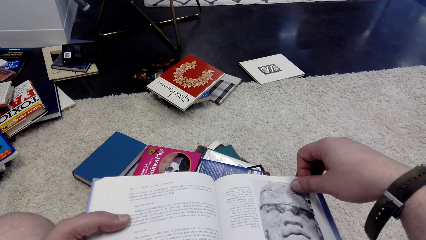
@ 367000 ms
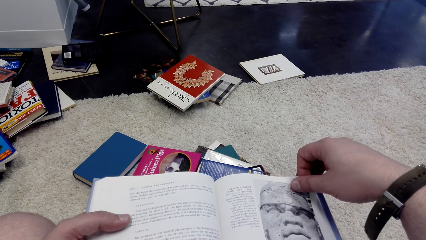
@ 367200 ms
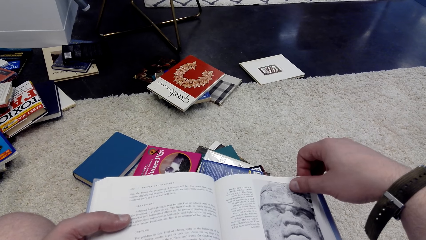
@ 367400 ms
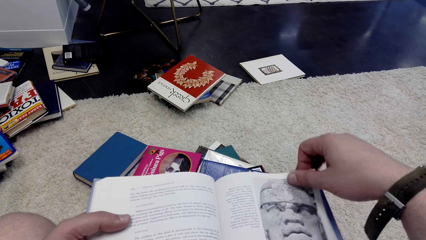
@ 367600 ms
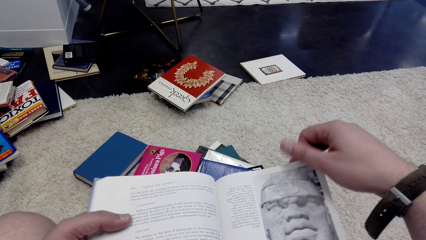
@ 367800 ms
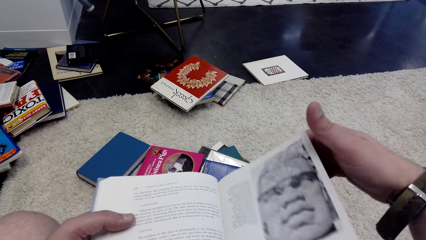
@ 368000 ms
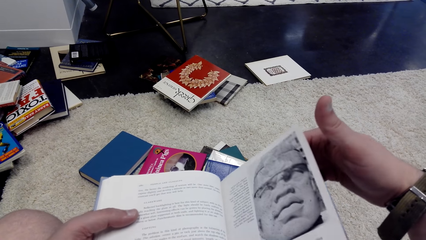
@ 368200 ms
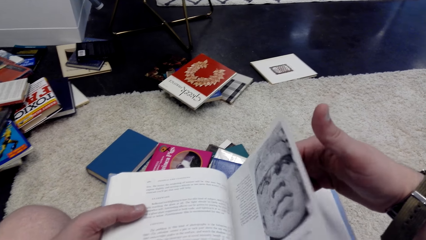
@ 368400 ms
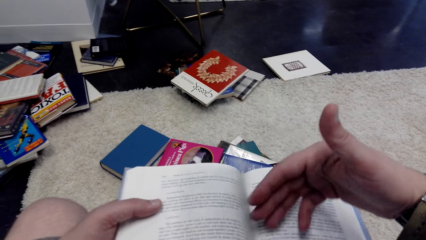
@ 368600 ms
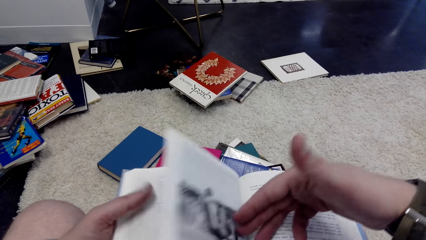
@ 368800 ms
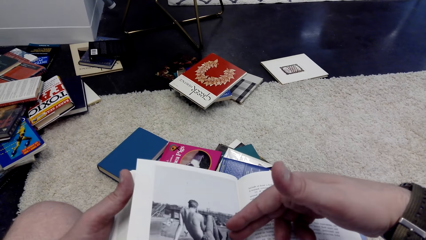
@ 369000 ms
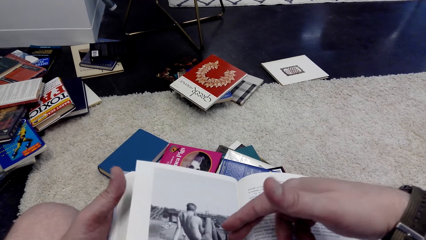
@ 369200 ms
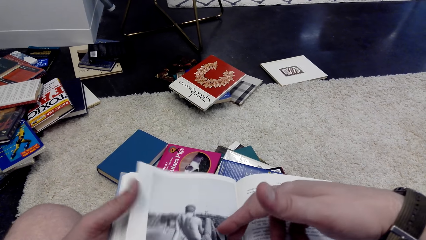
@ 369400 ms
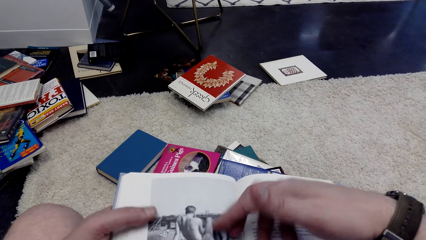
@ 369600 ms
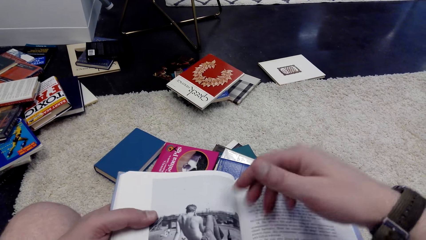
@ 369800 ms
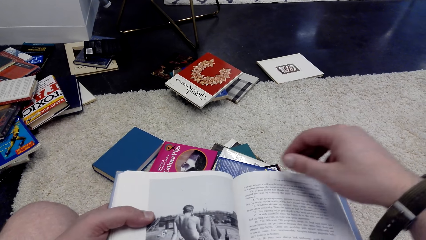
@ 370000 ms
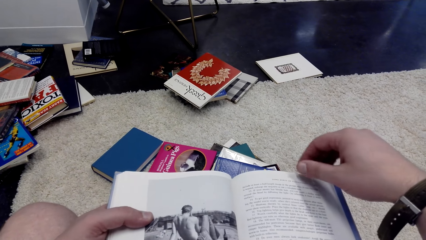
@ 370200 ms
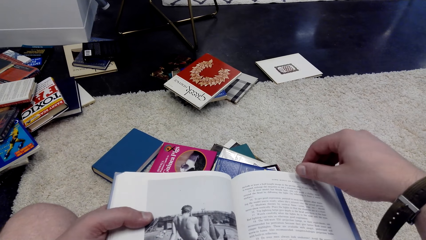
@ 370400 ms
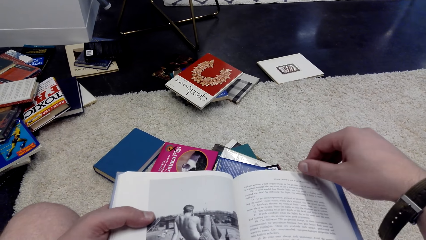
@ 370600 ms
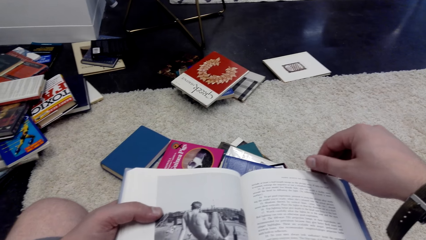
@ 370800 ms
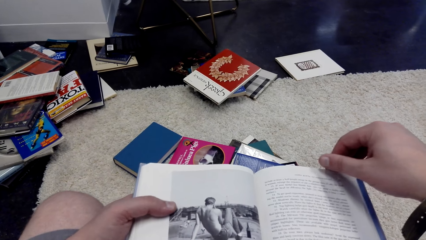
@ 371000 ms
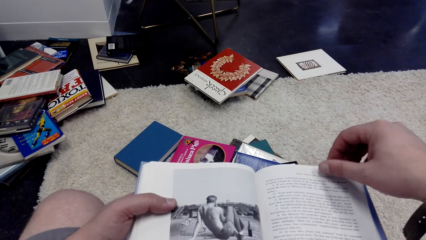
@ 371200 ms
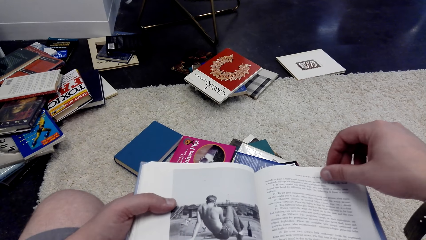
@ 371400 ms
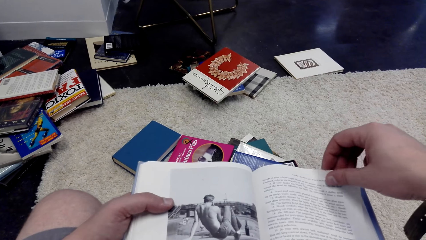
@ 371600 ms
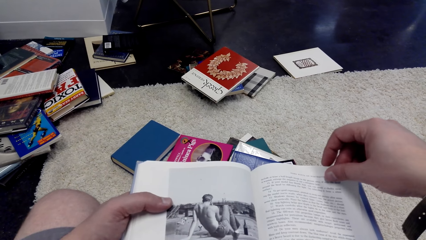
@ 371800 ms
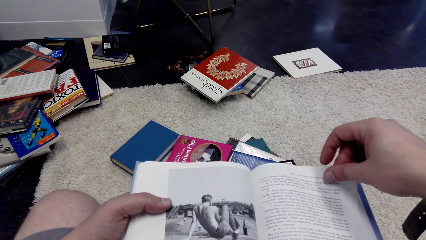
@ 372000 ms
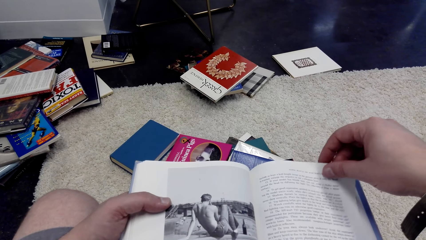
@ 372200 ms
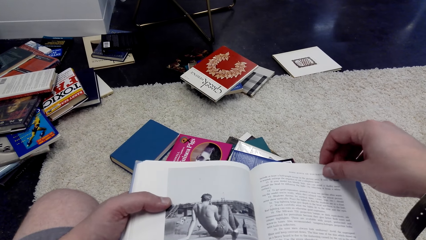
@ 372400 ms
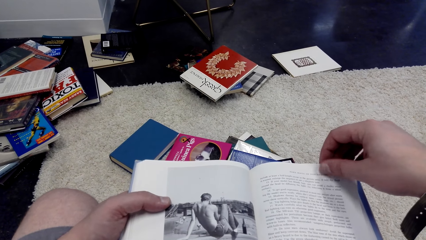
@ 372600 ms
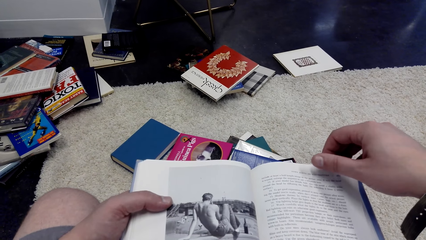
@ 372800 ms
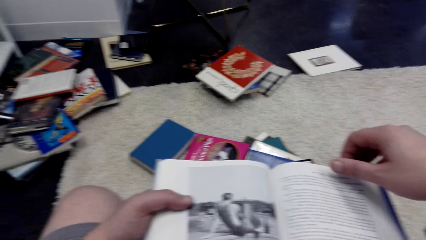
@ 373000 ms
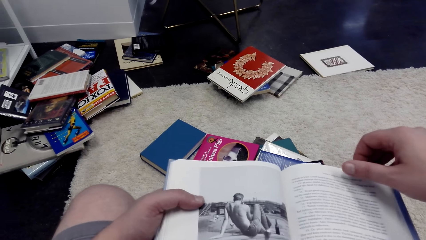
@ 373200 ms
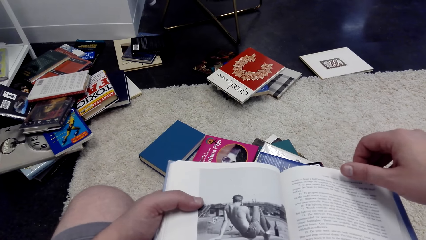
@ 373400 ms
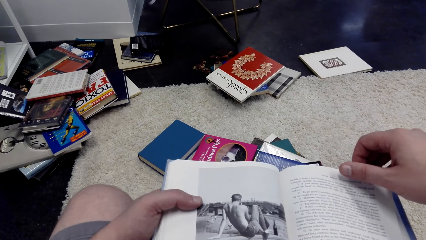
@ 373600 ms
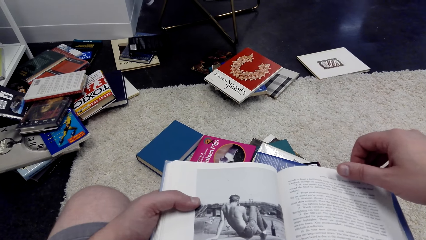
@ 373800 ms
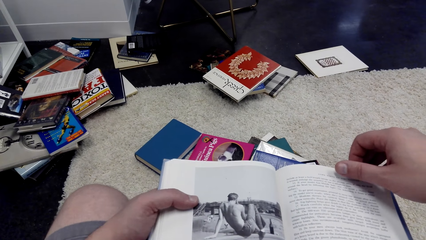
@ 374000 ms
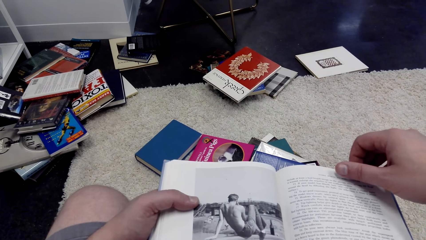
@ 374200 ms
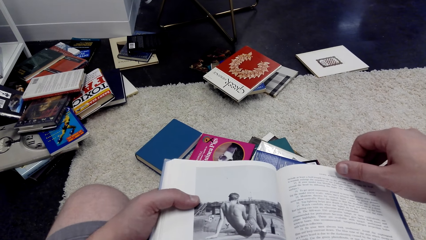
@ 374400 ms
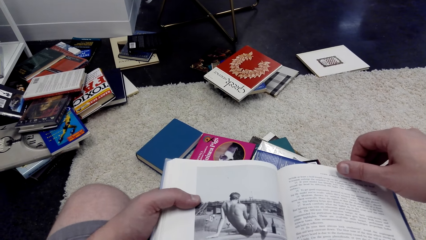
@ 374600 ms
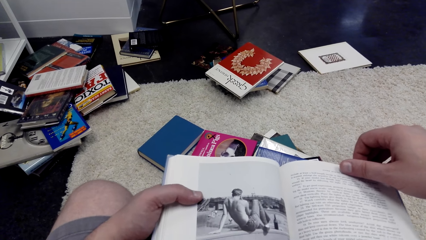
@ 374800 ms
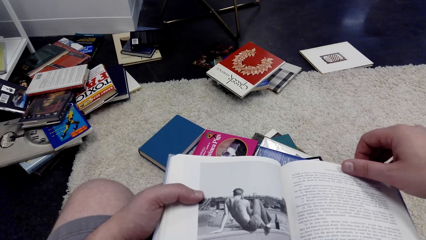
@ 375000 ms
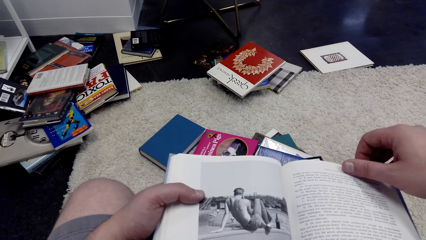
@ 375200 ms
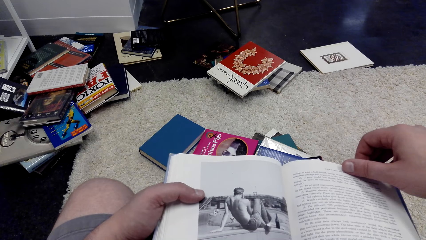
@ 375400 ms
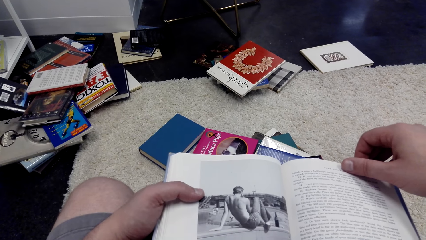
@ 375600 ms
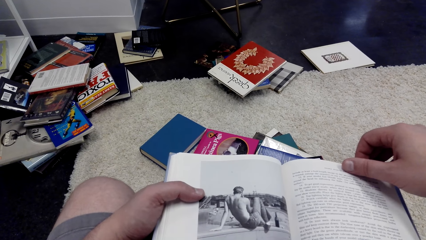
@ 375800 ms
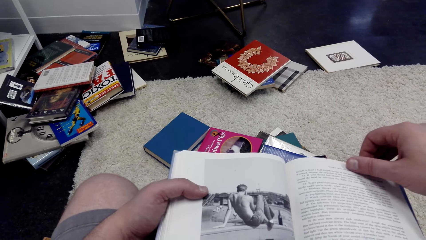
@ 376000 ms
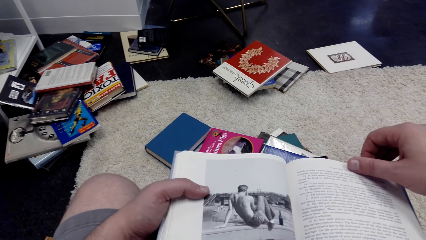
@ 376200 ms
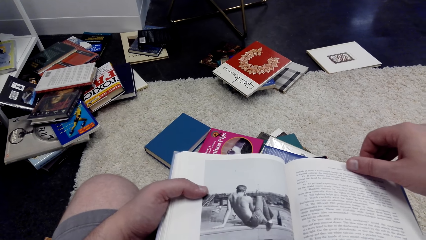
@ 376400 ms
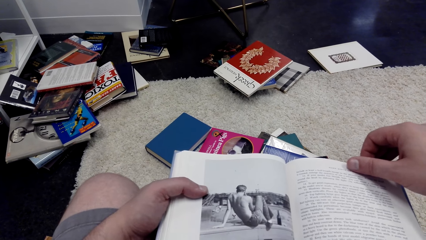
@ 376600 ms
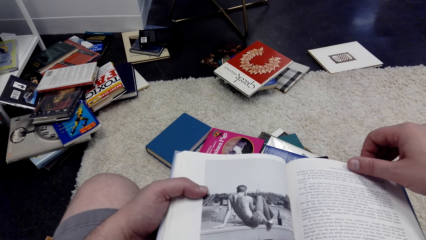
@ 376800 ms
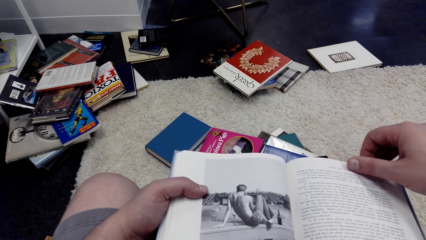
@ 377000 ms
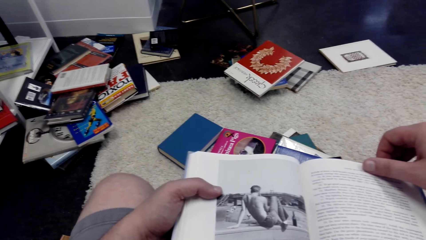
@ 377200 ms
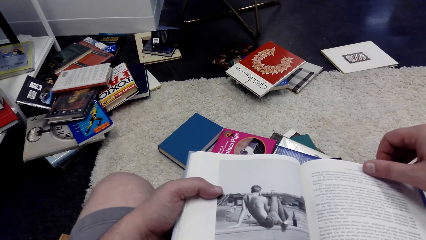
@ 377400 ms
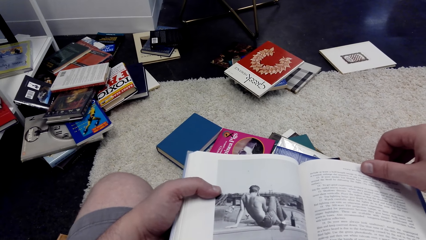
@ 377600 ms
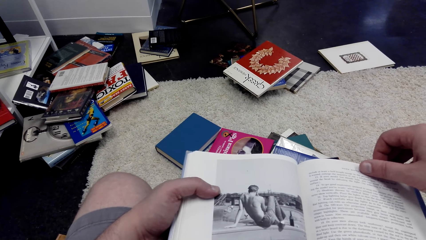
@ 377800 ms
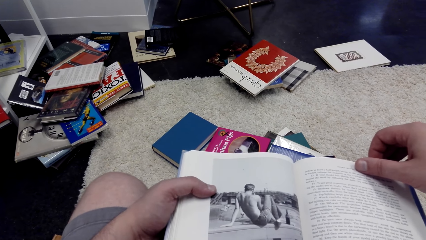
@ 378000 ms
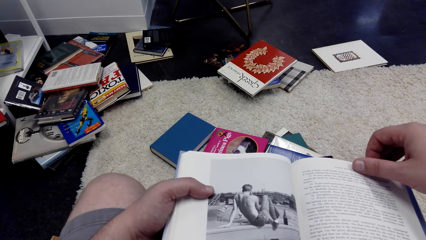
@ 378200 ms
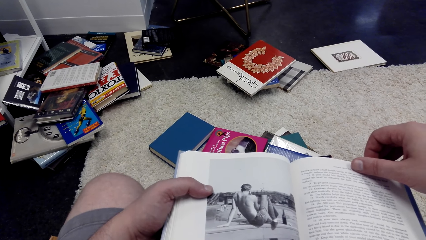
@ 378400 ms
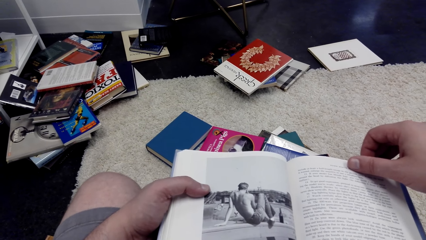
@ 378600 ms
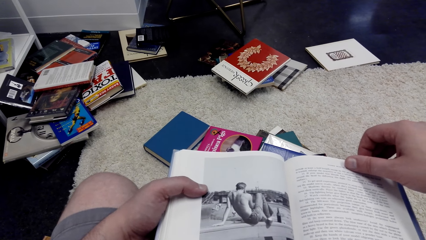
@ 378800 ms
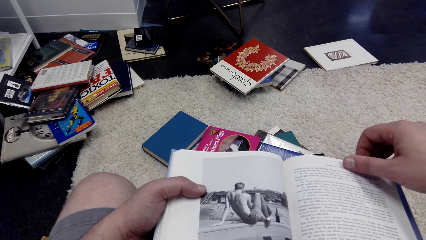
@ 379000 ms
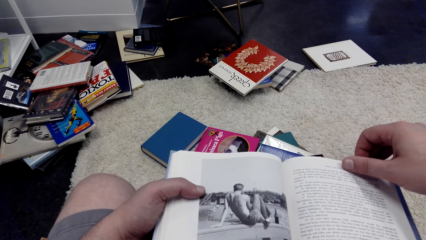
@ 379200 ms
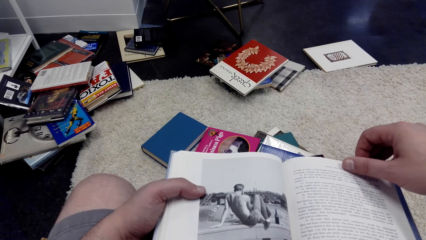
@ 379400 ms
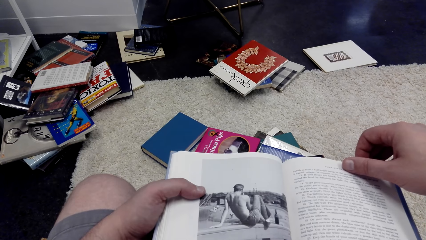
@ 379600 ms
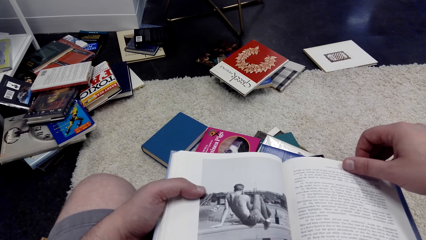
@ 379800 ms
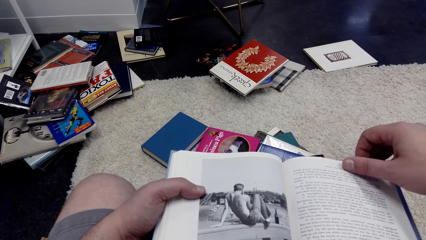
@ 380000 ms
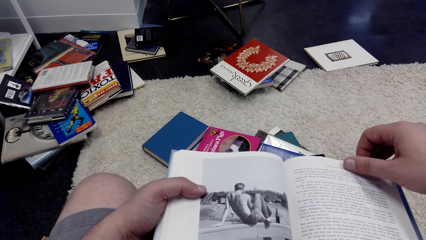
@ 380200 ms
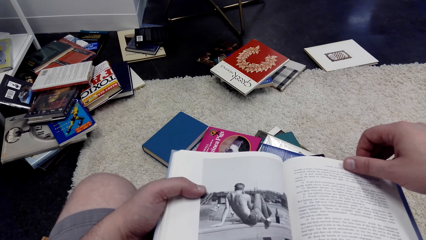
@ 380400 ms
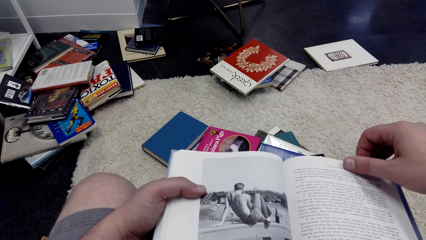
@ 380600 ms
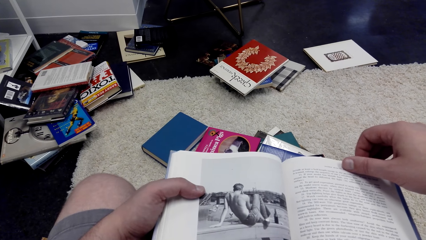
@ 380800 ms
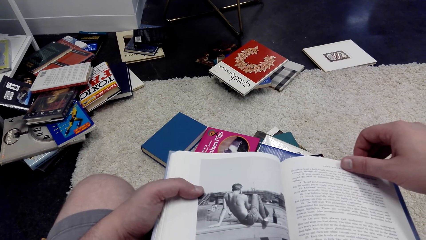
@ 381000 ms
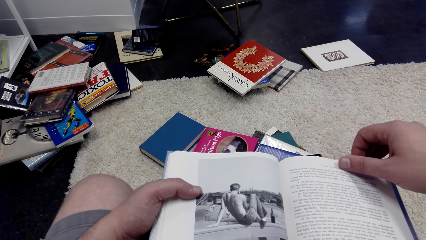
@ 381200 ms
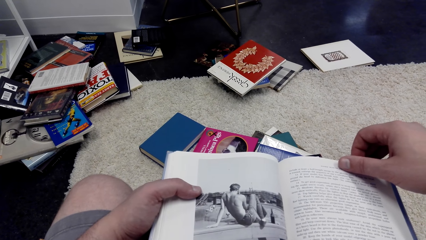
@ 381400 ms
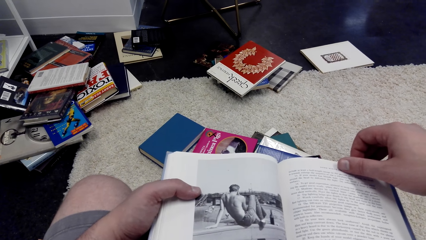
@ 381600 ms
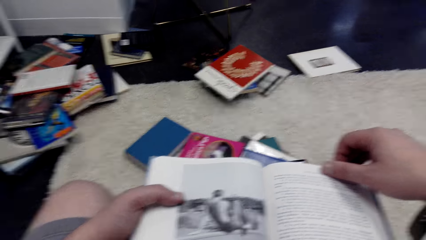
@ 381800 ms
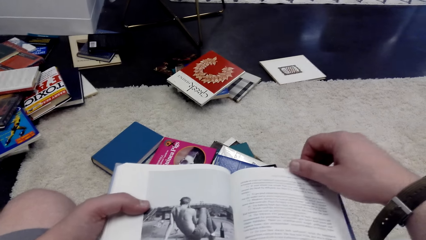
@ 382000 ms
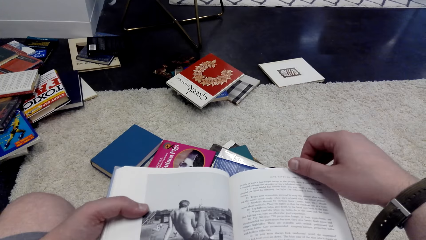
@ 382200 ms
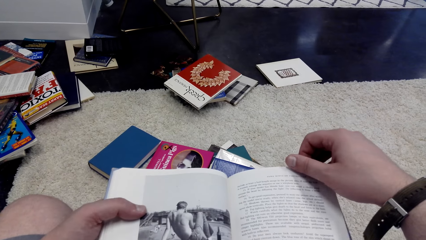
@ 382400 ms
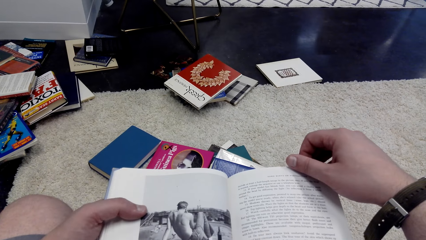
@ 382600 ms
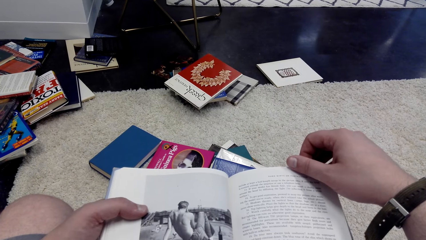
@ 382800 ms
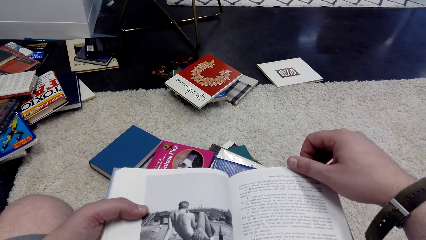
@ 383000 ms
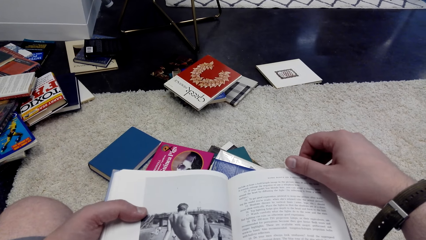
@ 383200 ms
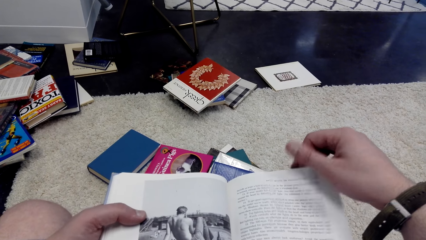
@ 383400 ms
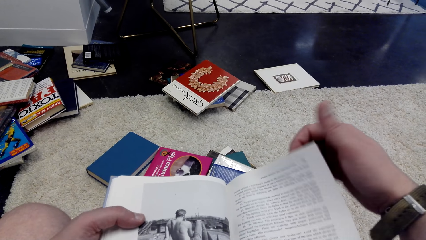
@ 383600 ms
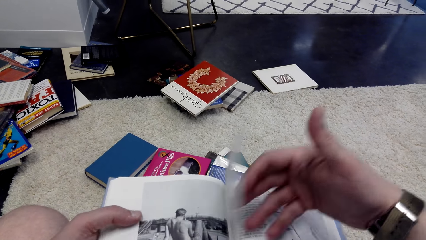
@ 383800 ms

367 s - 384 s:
The camera wearer opens the pages of the book. They read the book. They look at the book.
